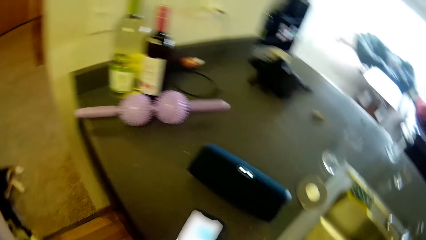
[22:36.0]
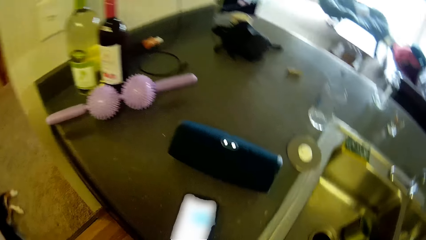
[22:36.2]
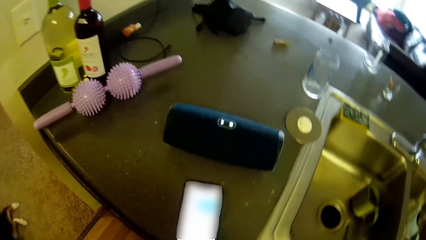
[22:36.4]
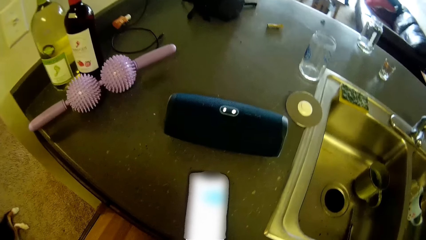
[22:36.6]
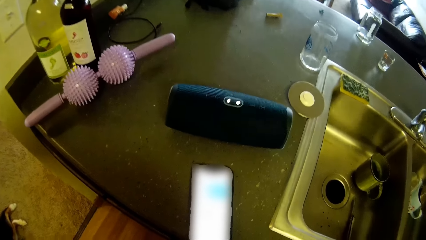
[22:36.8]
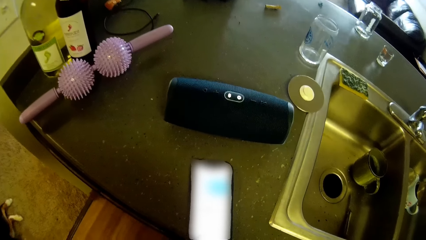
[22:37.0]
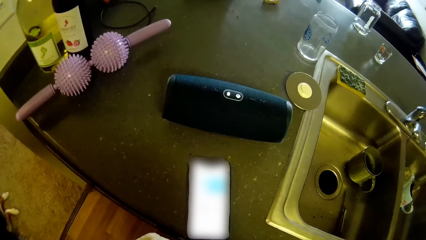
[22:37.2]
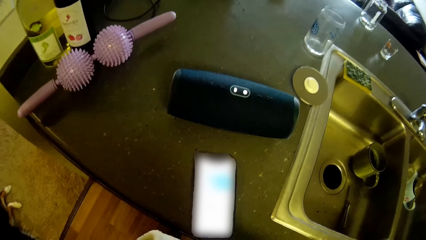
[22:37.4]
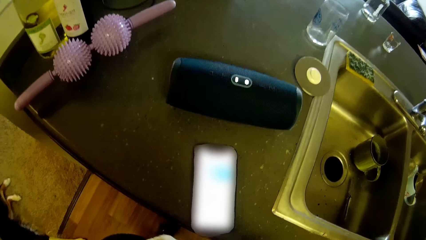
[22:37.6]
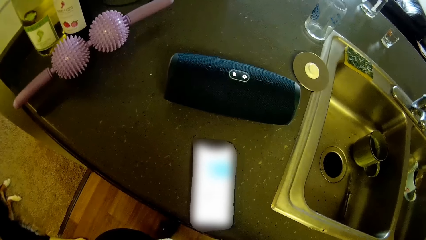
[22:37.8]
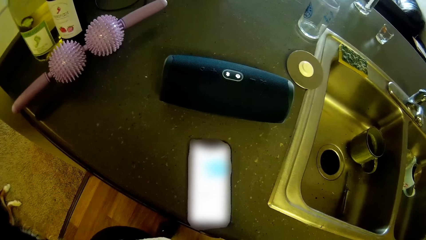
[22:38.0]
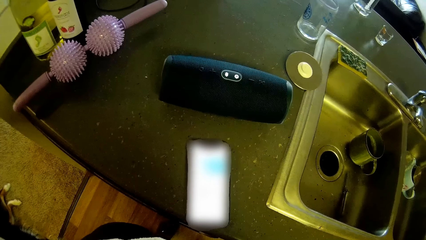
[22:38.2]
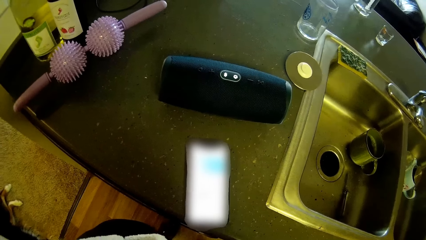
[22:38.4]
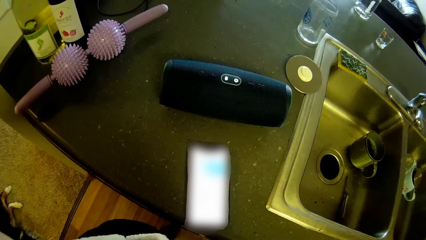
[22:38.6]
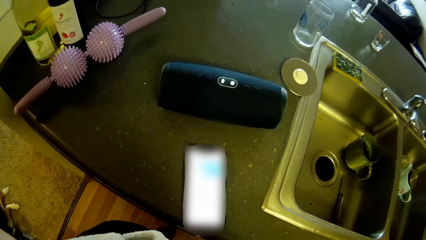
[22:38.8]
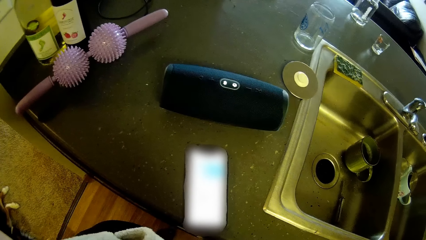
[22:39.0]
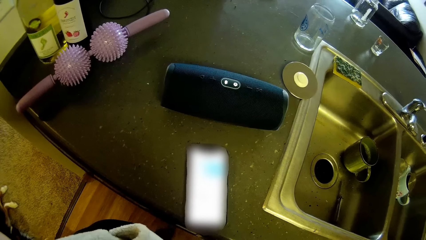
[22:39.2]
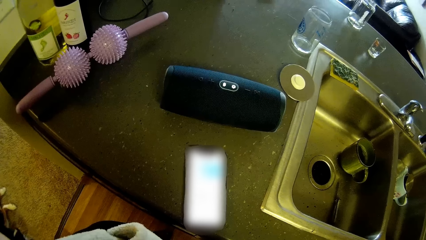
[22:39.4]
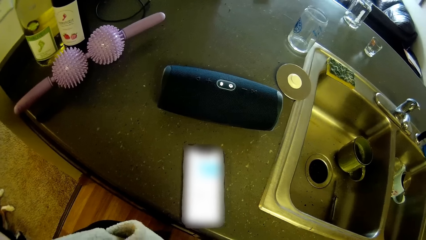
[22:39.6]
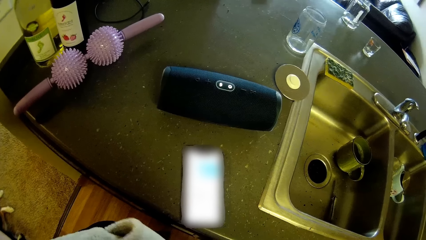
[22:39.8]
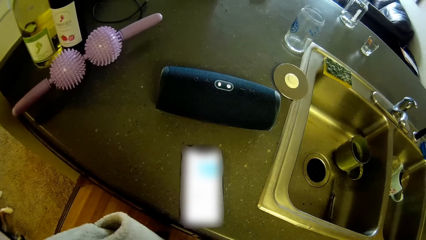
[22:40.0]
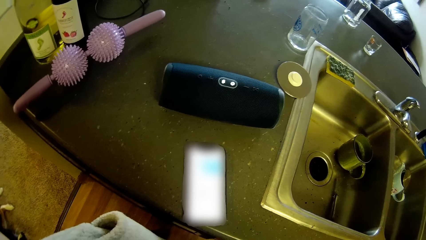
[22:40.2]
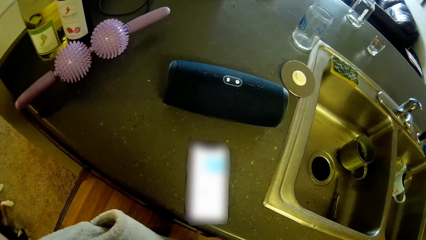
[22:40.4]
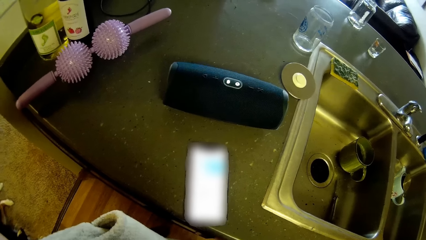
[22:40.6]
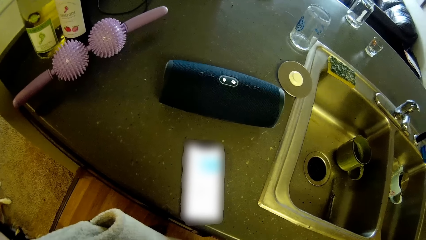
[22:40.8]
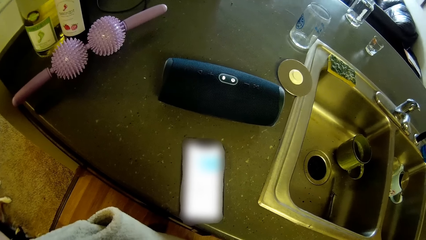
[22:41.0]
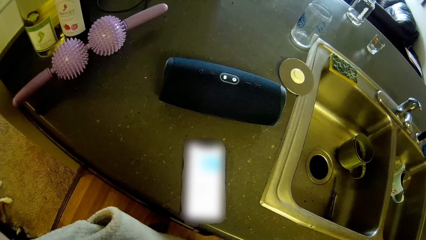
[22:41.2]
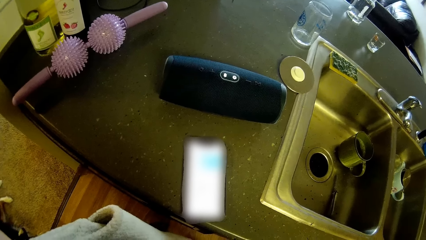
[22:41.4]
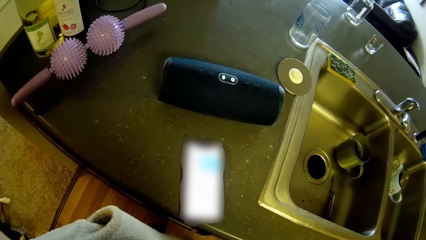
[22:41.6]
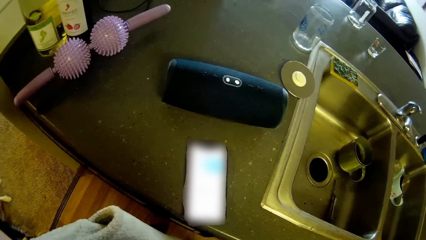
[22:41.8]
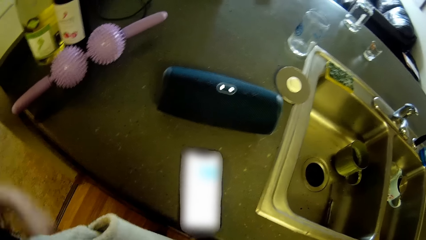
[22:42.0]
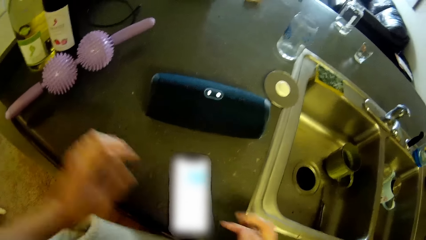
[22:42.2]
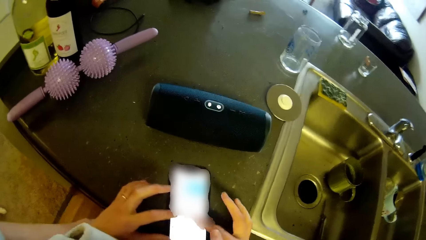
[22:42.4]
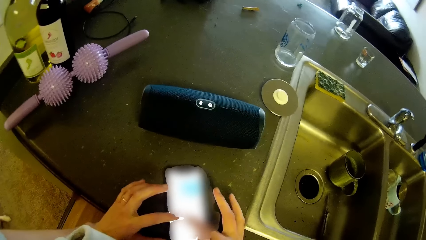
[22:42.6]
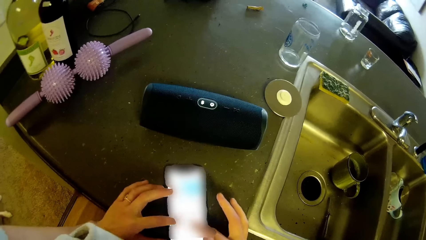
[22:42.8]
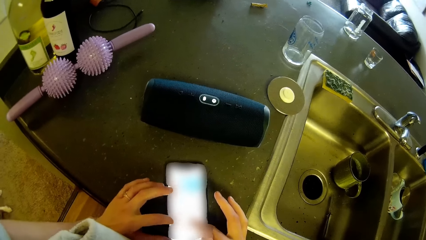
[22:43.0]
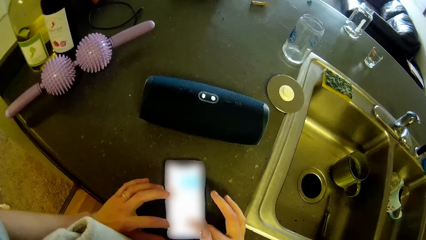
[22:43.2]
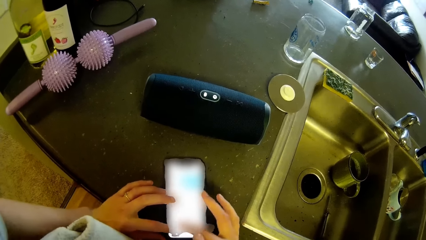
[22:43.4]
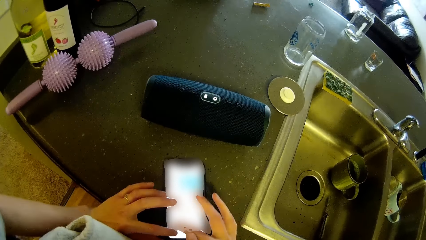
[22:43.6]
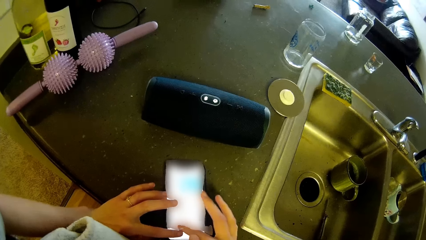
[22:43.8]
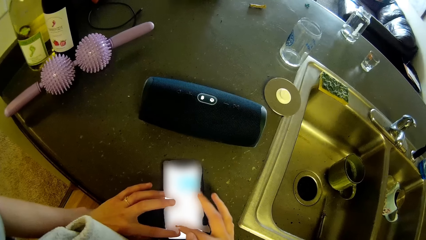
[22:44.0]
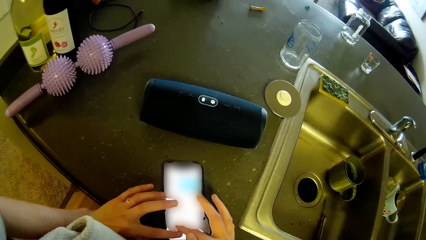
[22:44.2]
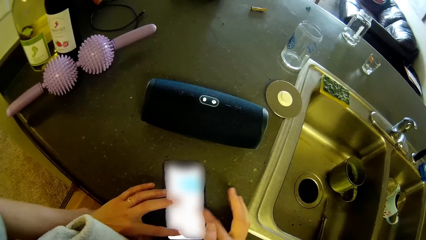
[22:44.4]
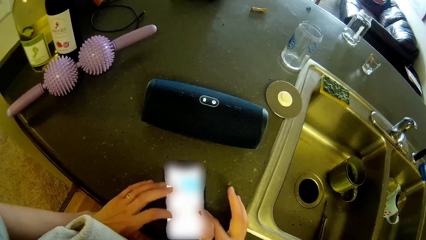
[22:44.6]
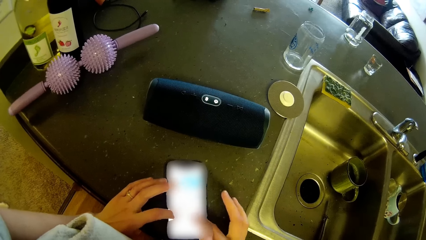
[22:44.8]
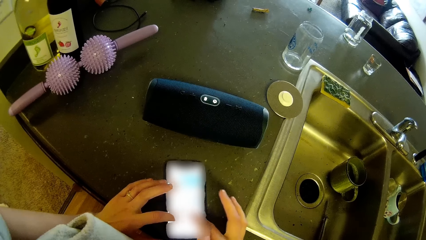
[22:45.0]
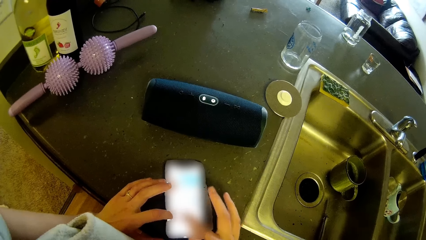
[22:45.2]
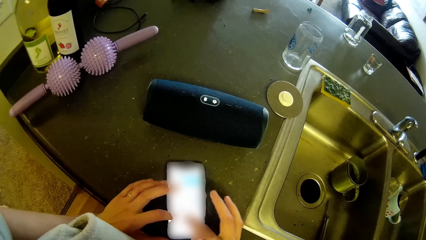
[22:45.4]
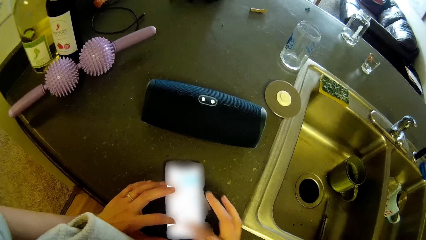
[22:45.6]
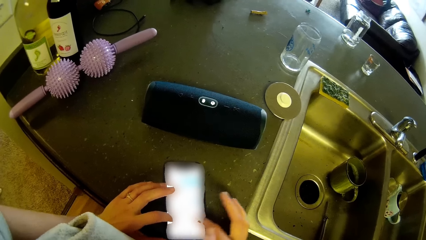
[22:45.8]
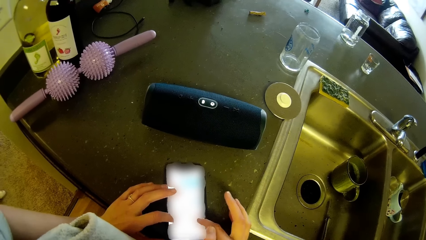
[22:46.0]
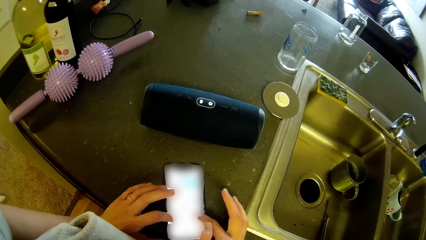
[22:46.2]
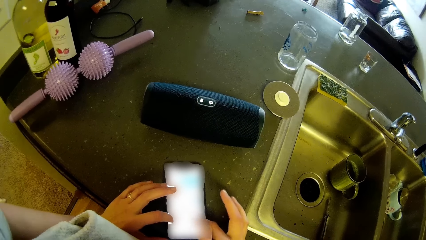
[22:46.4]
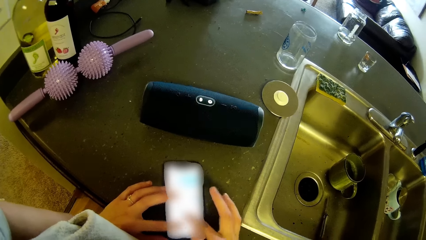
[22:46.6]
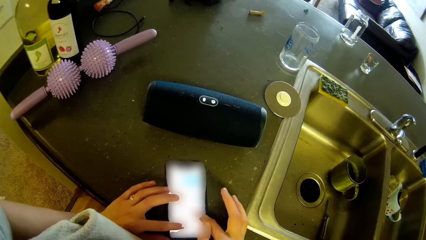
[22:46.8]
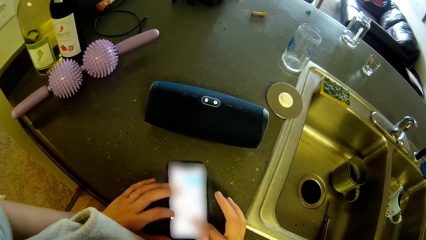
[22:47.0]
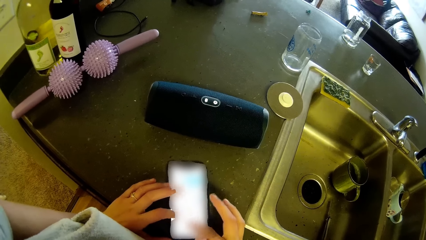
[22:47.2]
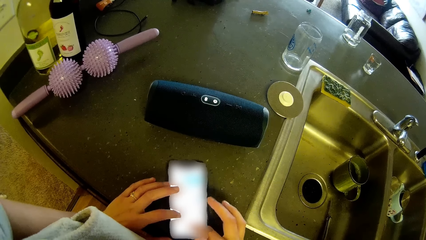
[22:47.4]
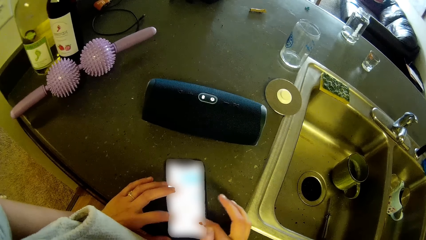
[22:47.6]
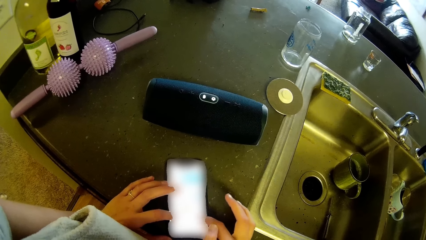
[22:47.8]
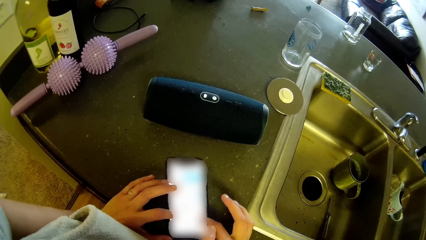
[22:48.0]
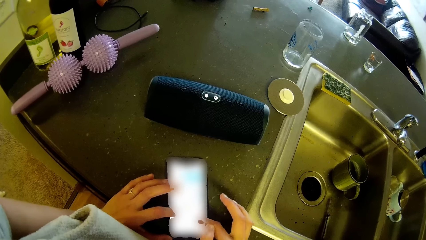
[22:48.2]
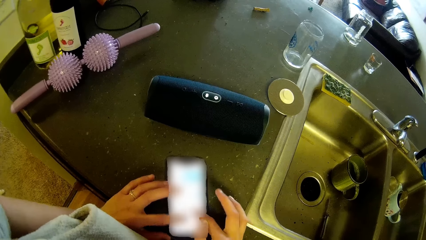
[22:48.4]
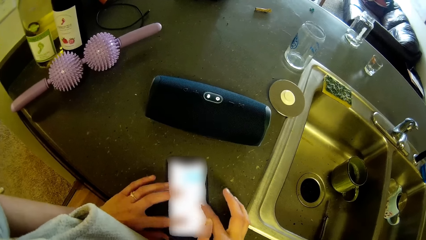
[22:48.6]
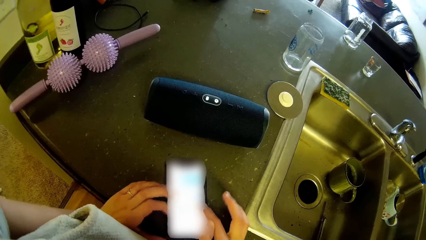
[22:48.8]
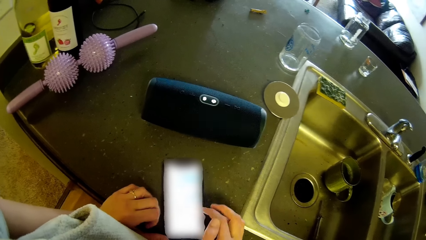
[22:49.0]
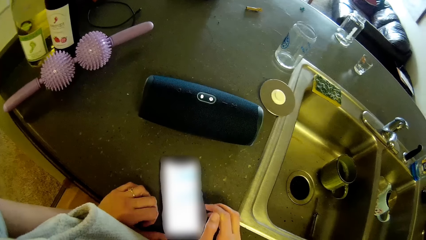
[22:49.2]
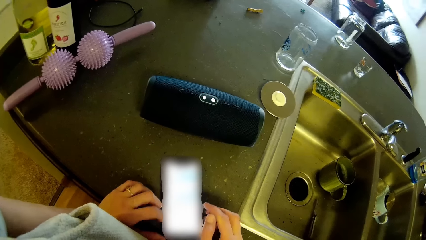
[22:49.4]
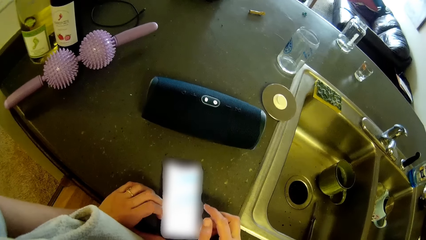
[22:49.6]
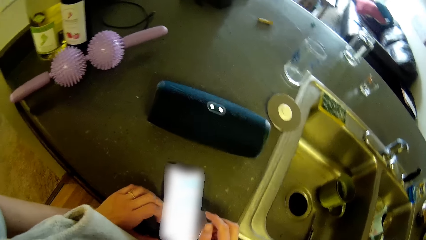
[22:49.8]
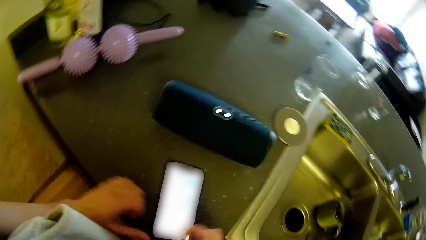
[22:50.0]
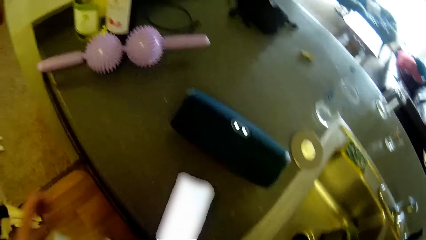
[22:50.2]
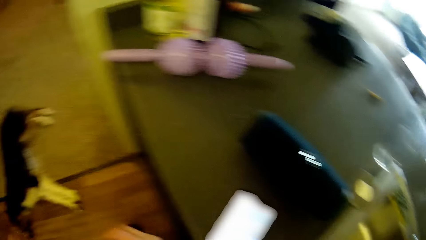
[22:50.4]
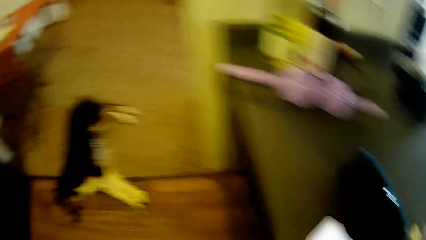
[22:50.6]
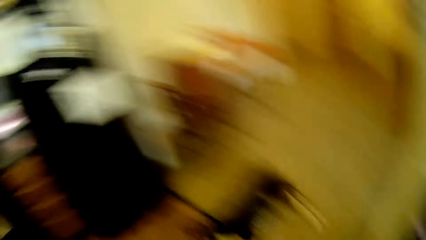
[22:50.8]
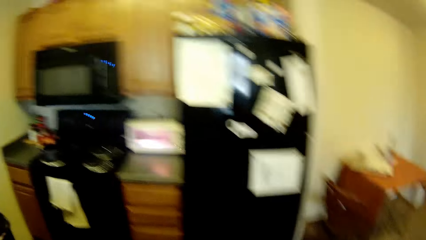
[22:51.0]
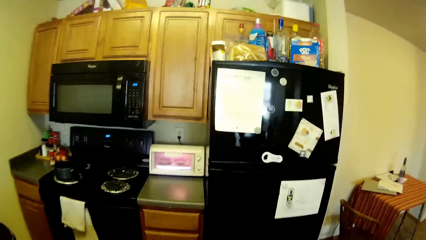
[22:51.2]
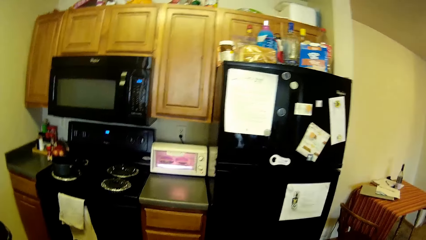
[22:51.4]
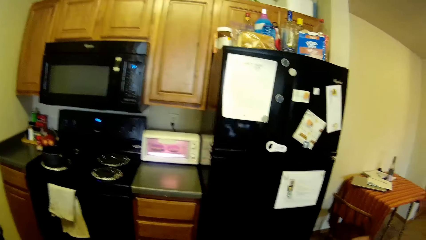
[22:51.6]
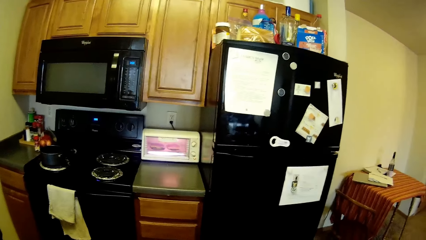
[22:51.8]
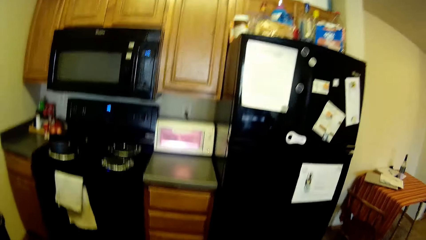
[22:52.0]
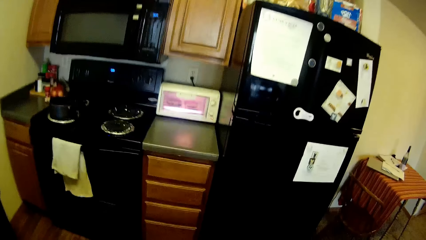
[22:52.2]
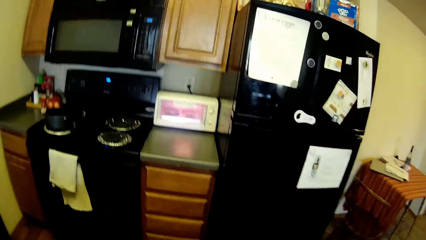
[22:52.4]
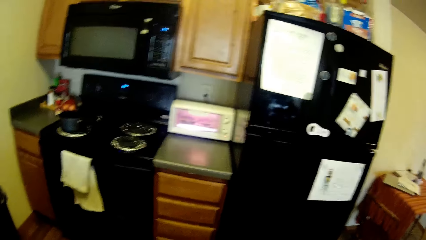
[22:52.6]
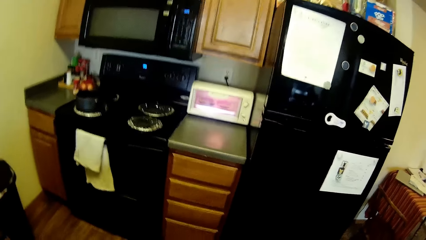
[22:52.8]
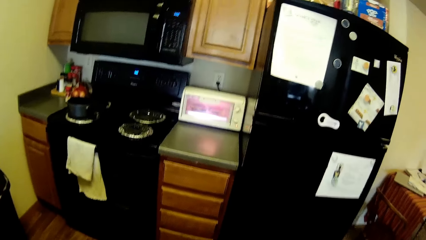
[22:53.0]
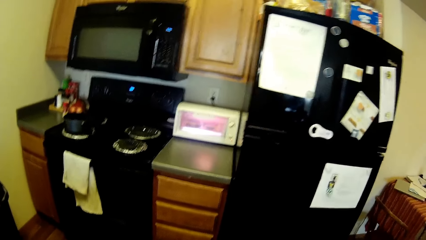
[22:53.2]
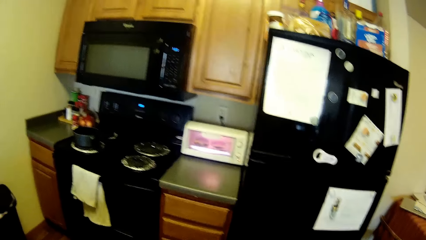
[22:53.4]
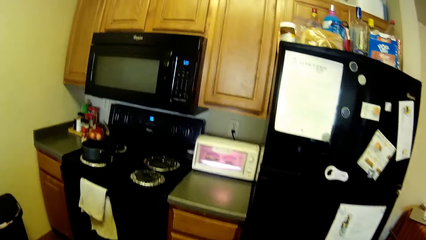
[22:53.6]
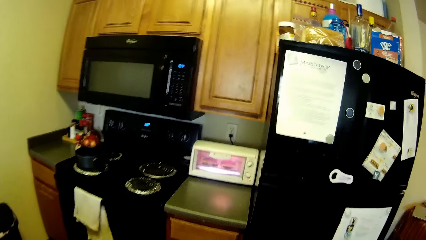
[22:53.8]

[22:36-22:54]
The camera wearer stares at a phone. They operate the phone. They dial the phone. They walk around the kitchen.
